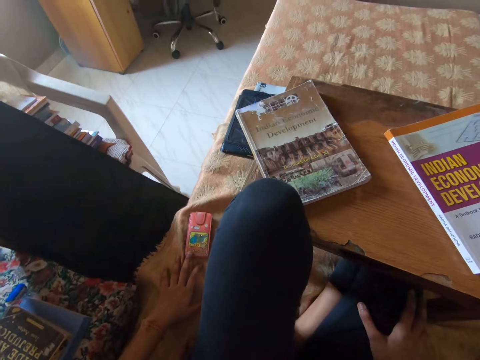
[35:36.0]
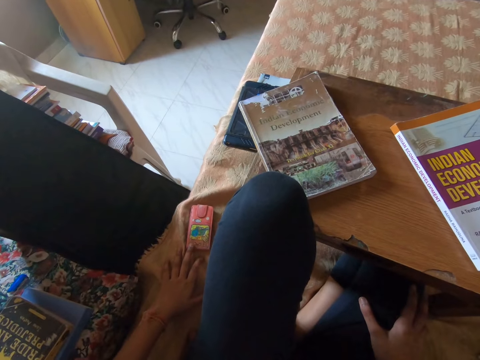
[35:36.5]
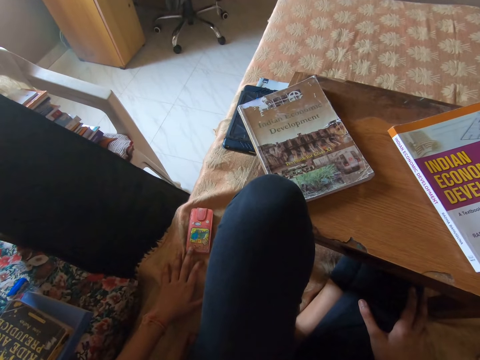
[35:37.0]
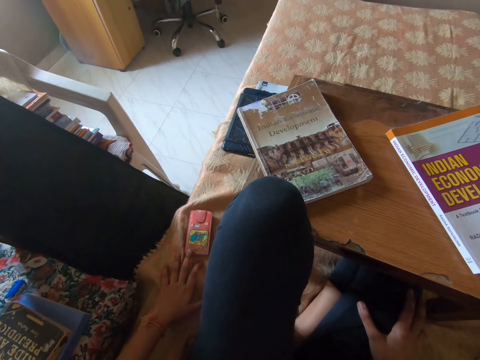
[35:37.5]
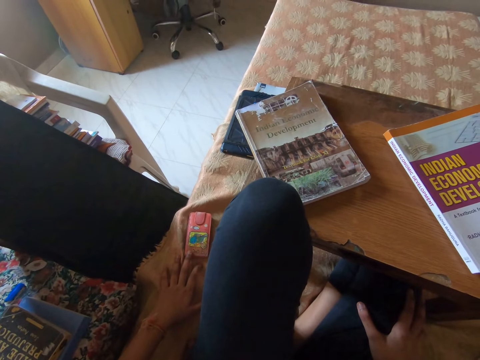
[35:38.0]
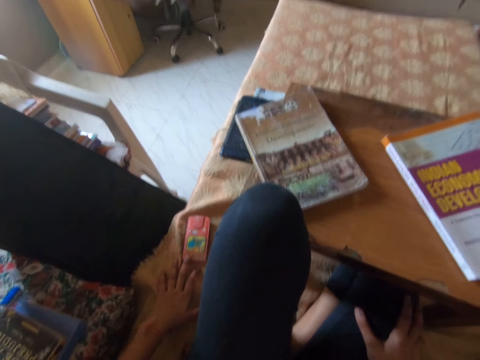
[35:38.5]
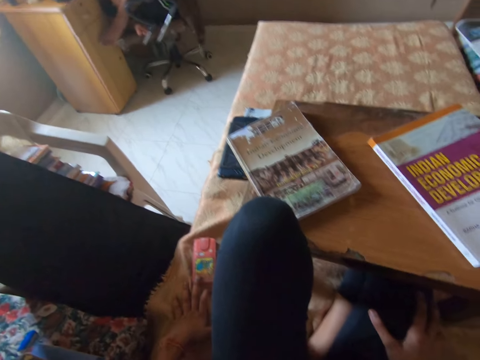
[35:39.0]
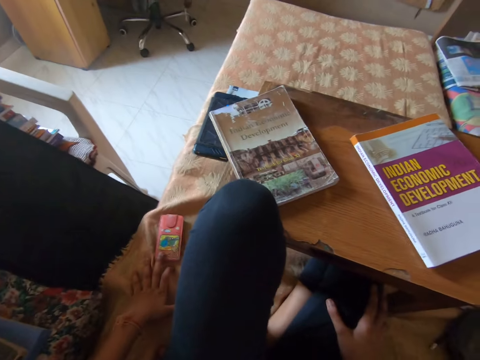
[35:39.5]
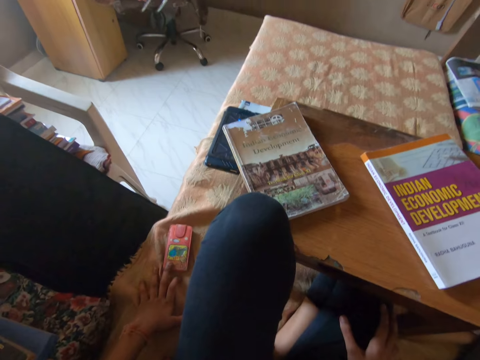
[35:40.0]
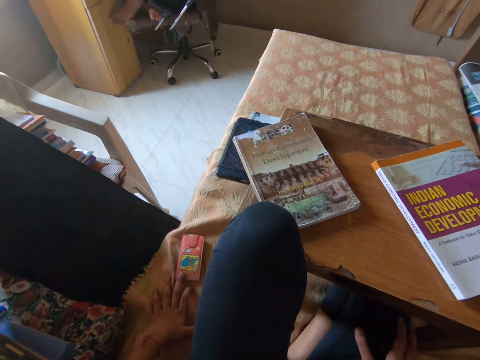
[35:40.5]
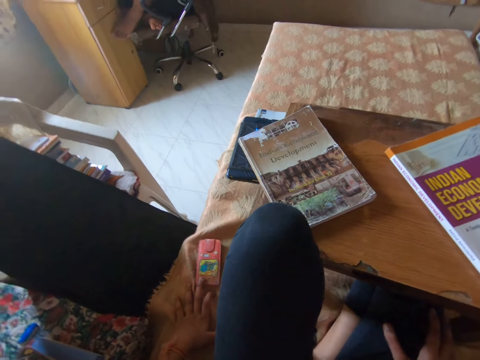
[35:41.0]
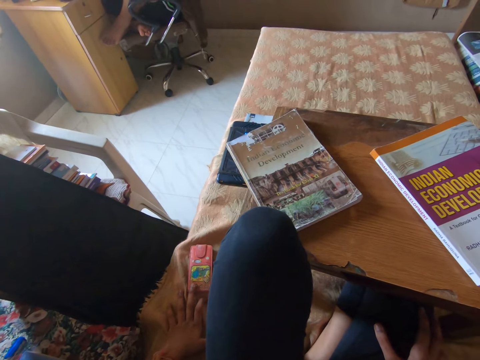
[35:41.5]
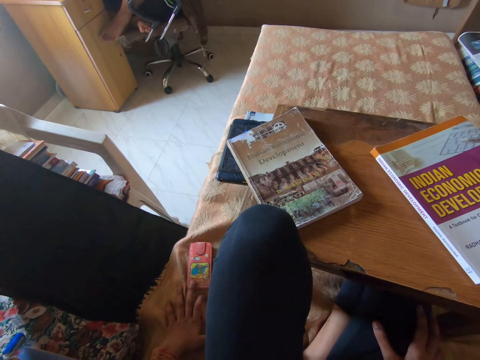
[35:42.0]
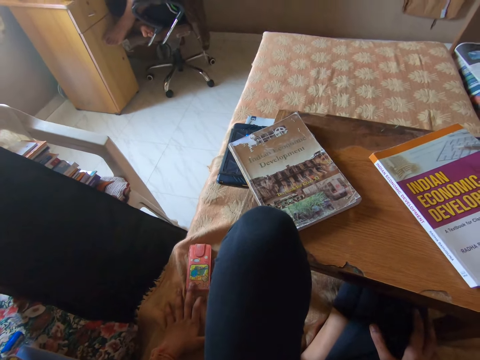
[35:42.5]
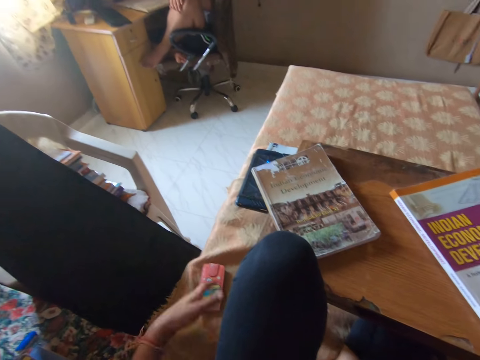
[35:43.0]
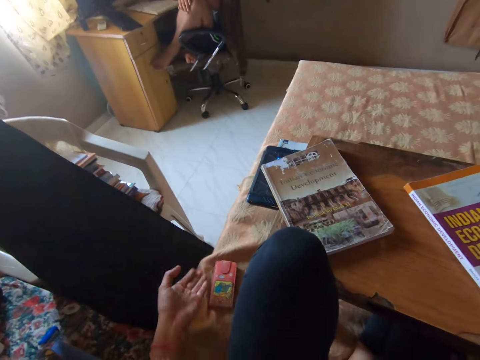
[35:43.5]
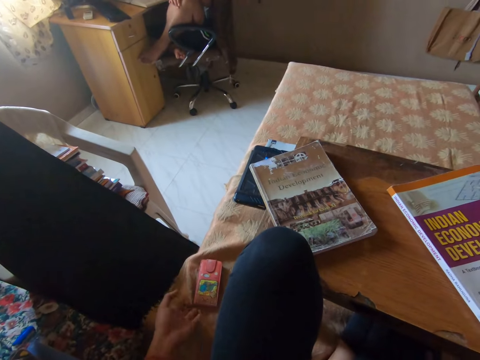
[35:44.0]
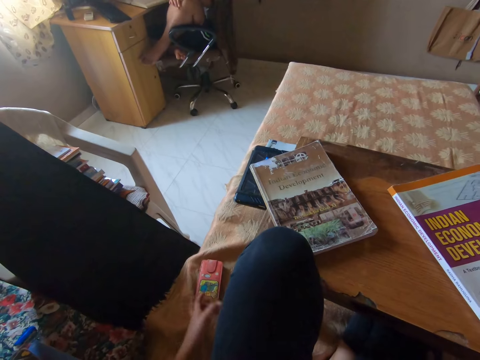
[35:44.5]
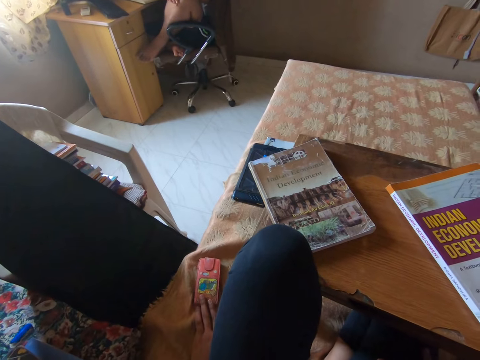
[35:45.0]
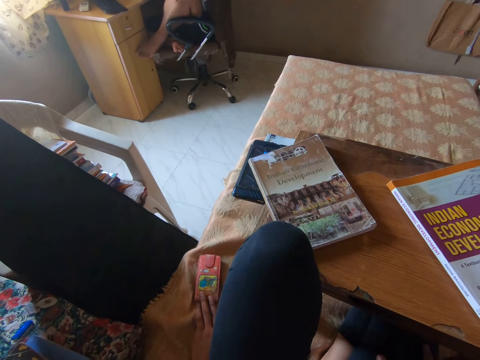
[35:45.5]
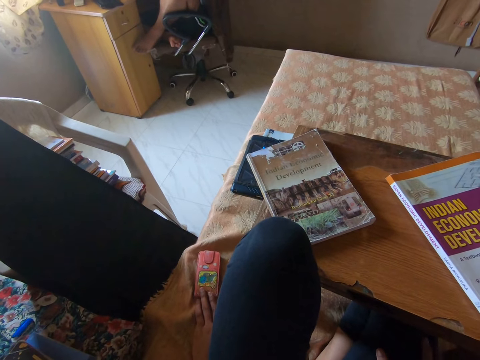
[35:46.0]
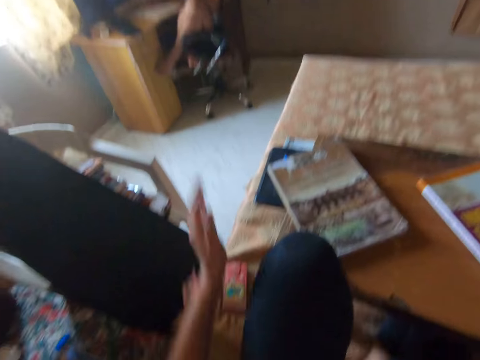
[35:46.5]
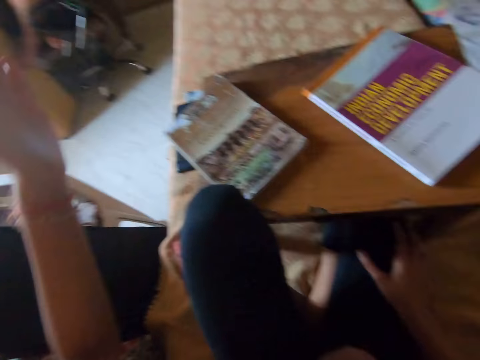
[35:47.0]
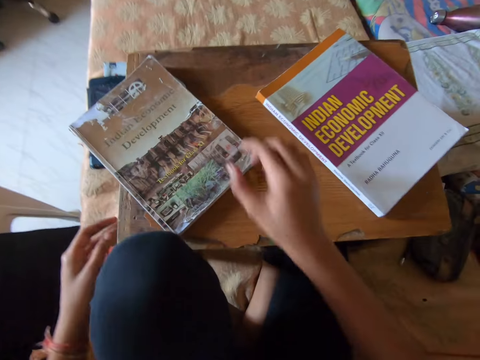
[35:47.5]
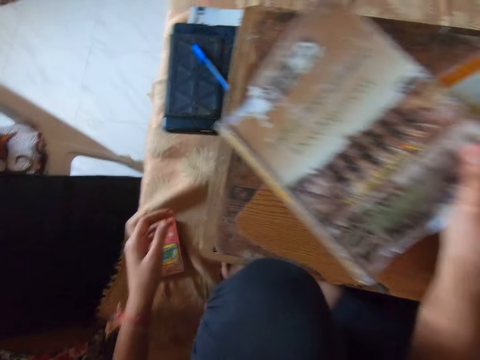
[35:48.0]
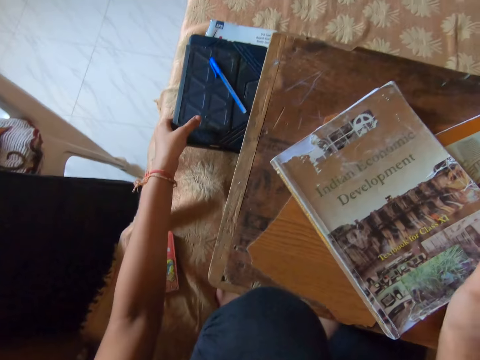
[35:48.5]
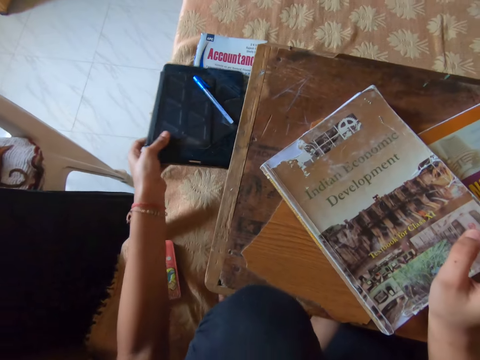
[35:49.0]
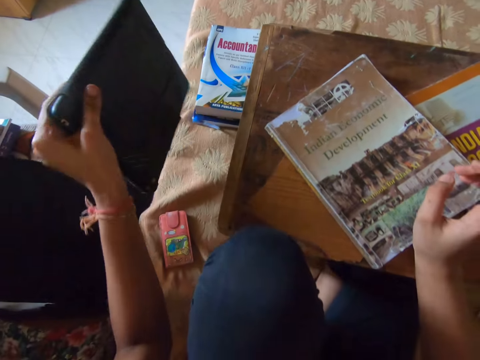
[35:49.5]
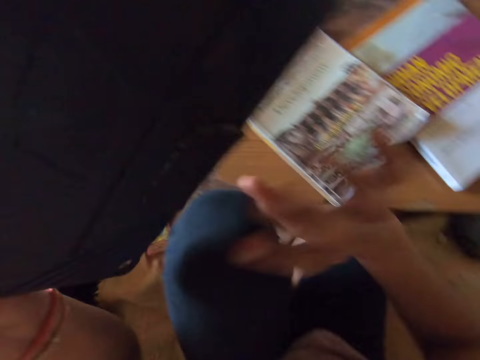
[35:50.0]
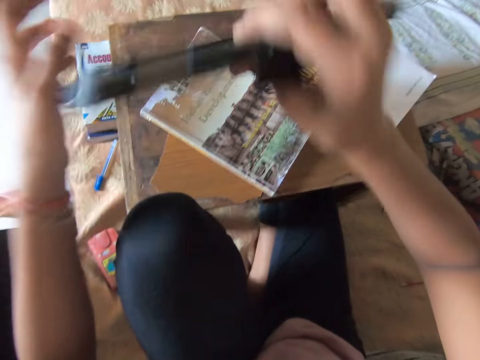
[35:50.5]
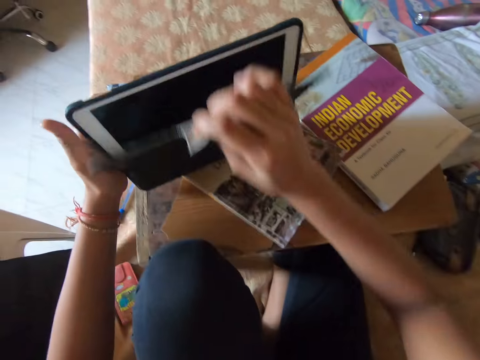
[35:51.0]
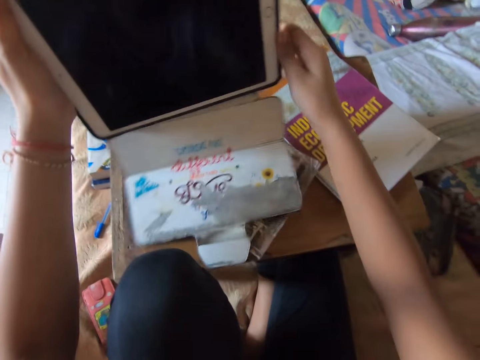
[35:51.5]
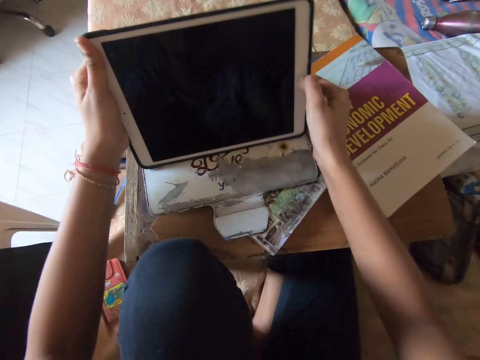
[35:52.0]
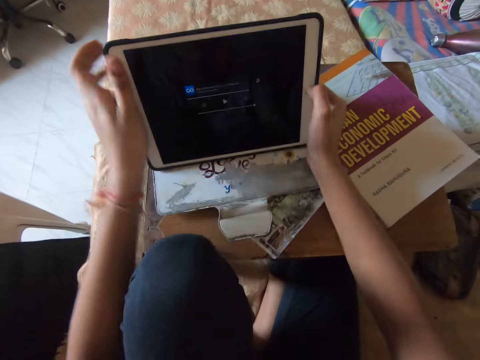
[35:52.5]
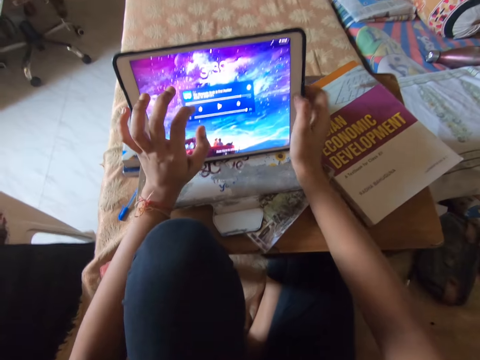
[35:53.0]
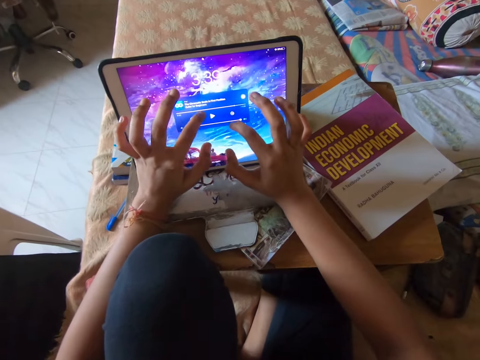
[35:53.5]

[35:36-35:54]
A man sits on the chair. The man sits on the chair repeatedly. The camera wearer uses gestures. They look around. They use gestures. They move the book on the lap desk. They pick up a tablet on the bed. They turn the tablet. They place the tablet on the table. They open the tablet cover. They operate the tablet.

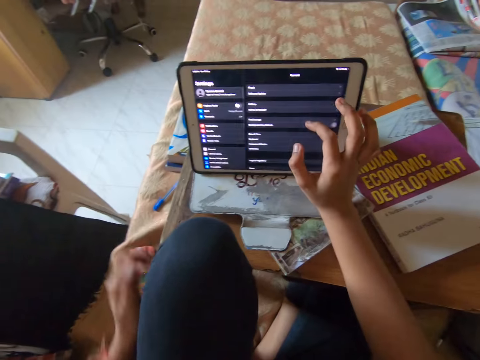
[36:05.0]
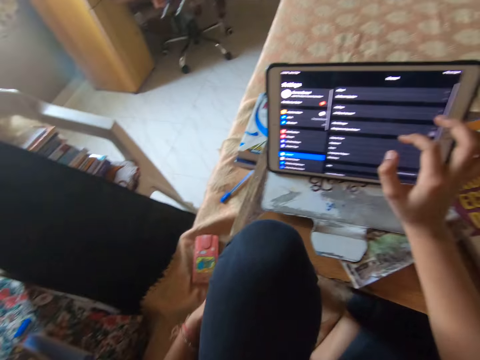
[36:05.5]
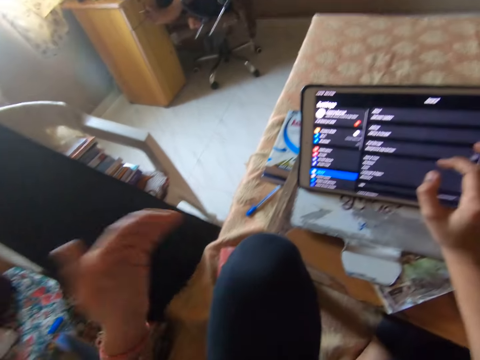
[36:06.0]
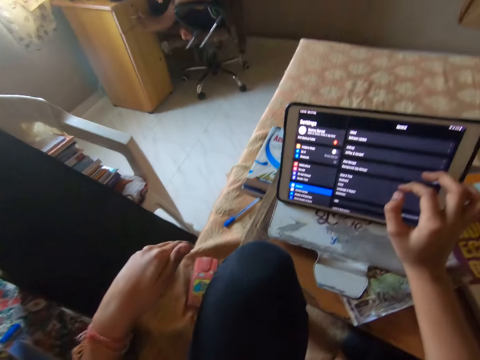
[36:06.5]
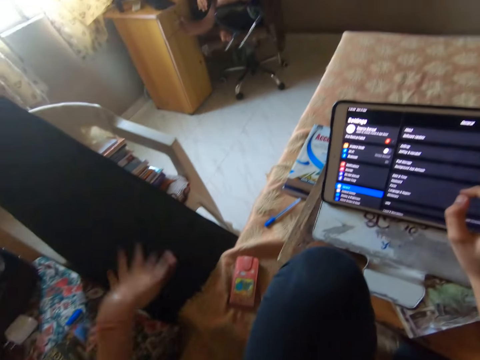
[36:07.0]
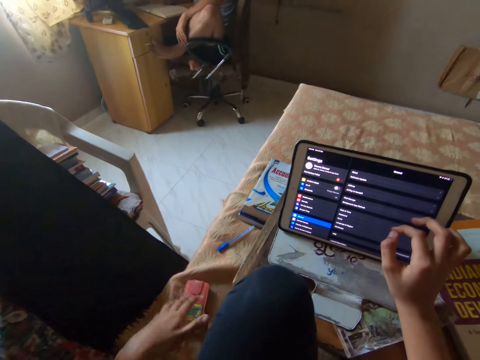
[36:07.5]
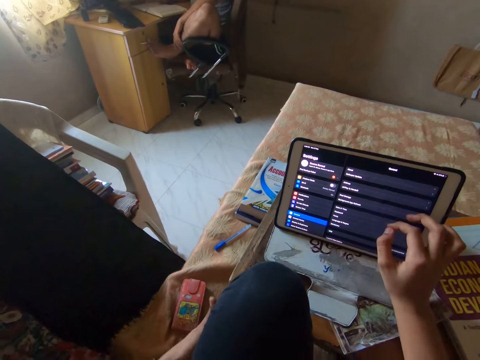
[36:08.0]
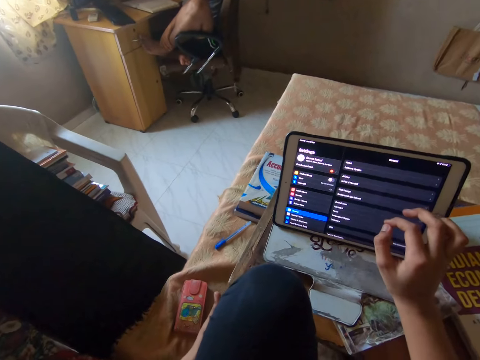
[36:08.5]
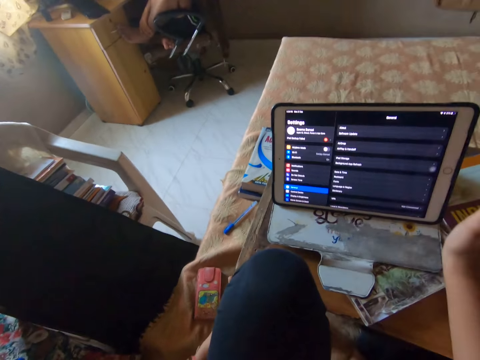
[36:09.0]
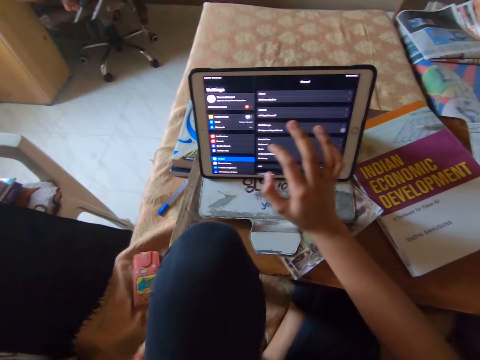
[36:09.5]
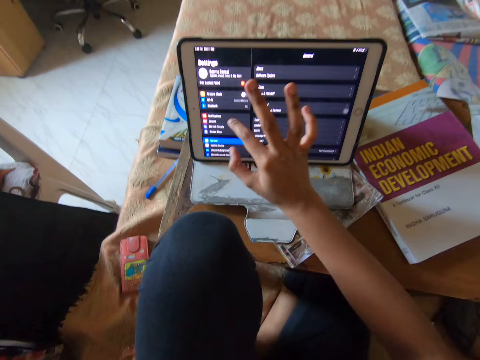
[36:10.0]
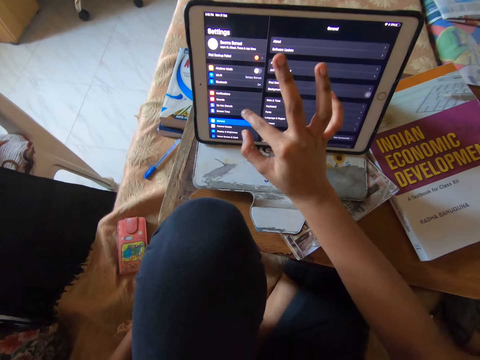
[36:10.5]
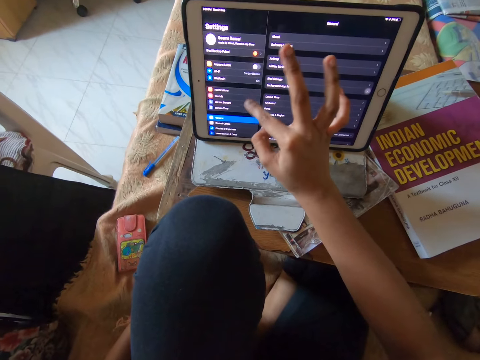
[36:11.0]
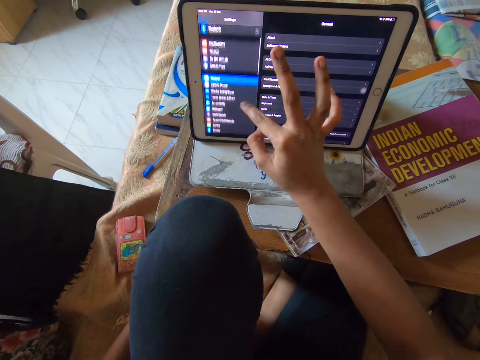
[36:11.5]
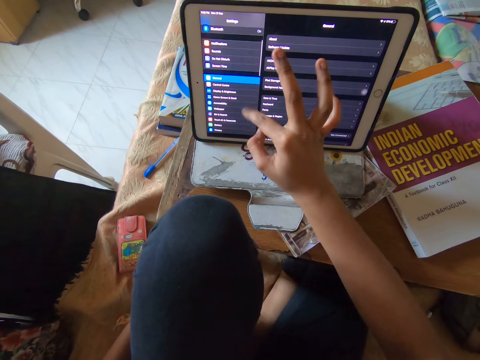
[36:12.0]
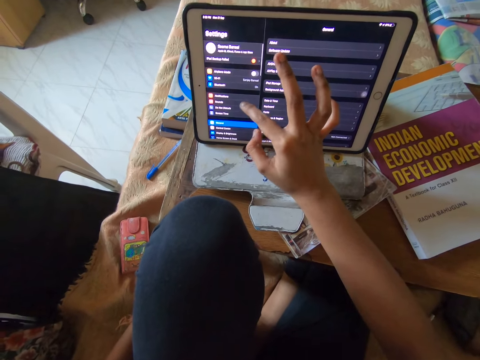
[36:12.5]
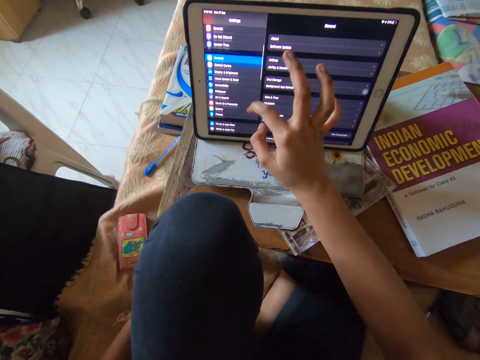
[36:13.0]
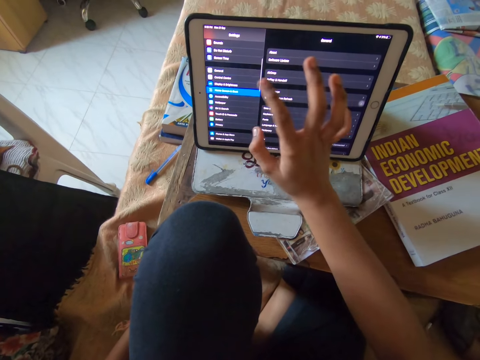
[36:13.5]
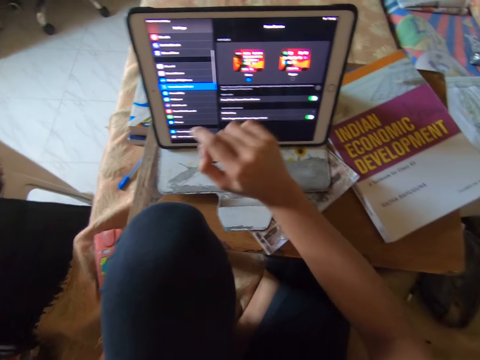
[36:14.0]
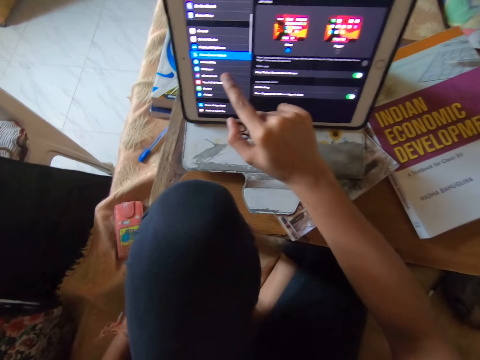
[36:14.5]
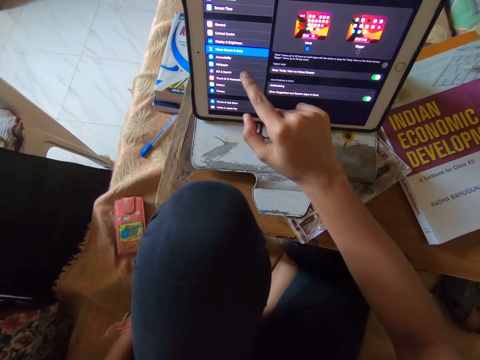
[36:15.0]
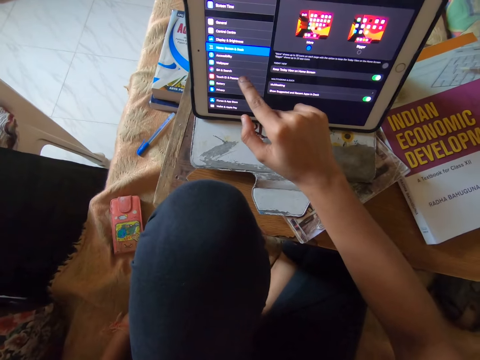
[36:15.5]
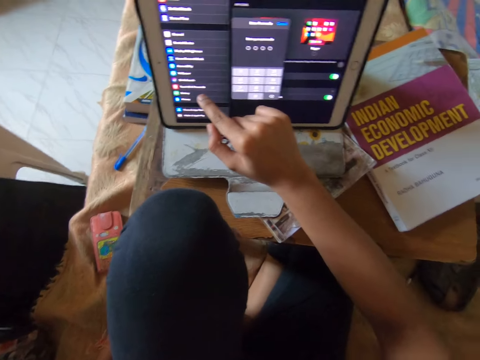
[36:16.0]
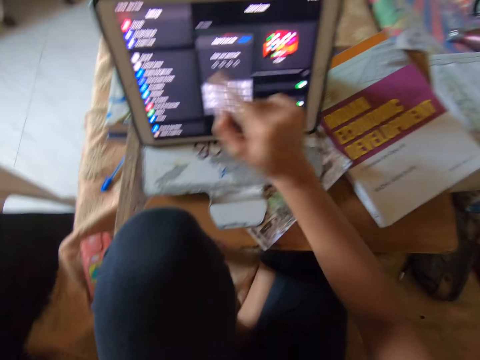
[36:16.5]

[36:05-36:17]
The camera wearer makes gestures. They operate the tablet.
